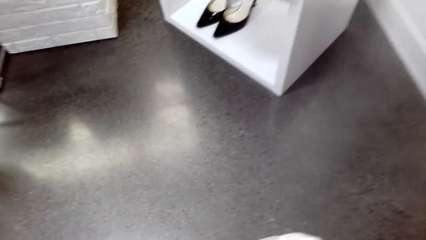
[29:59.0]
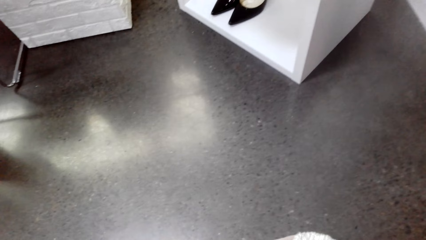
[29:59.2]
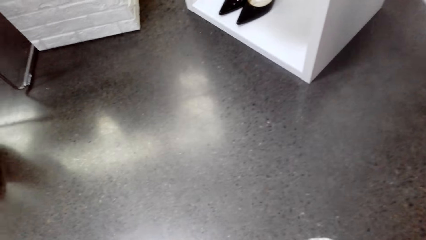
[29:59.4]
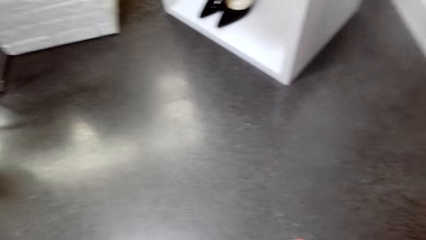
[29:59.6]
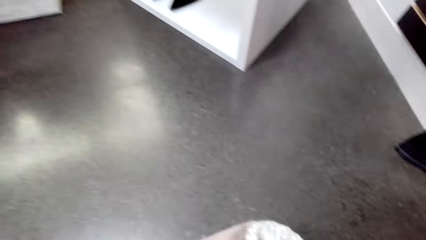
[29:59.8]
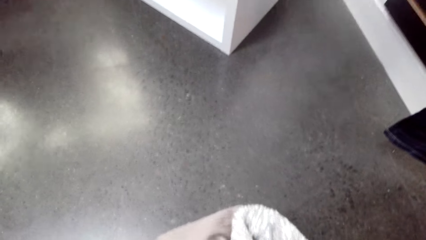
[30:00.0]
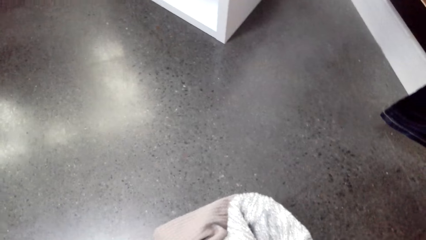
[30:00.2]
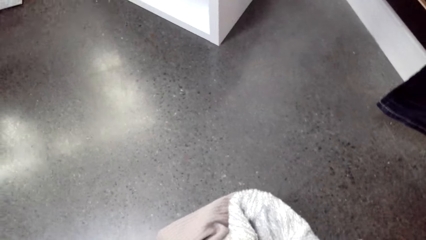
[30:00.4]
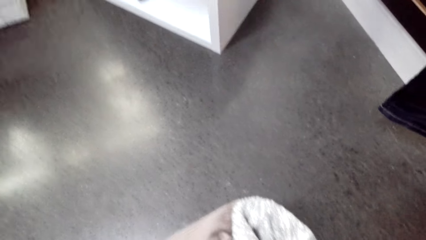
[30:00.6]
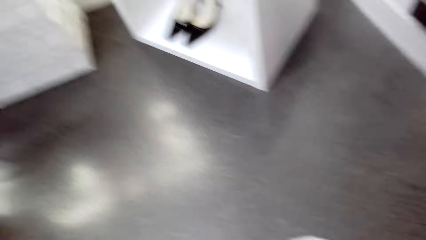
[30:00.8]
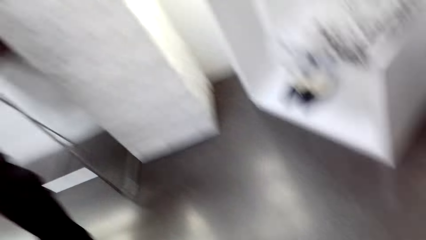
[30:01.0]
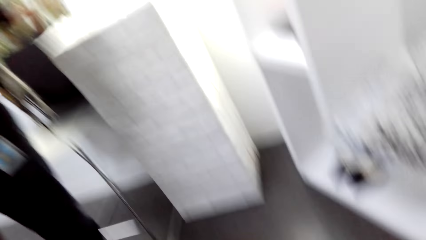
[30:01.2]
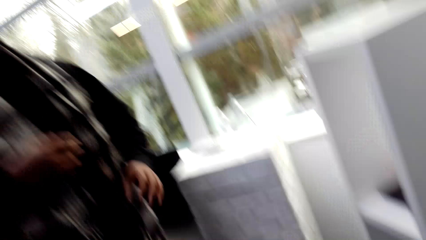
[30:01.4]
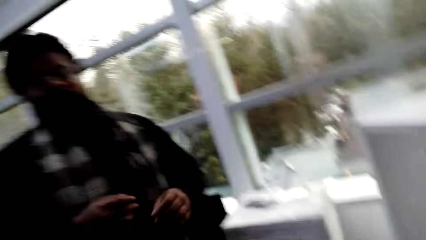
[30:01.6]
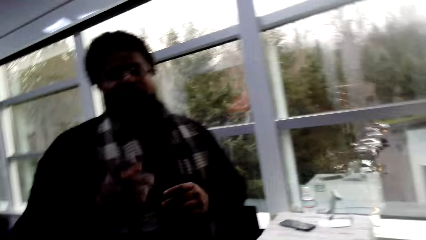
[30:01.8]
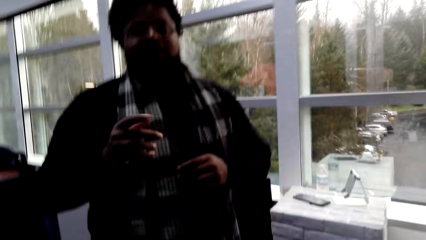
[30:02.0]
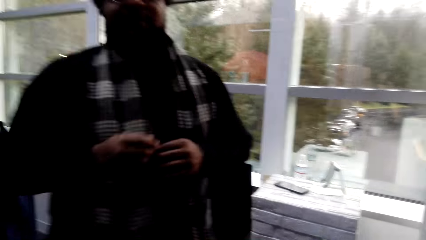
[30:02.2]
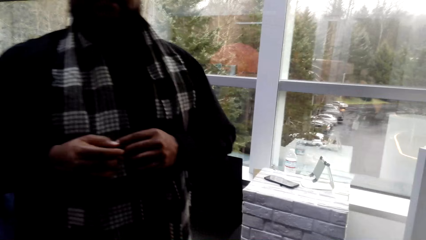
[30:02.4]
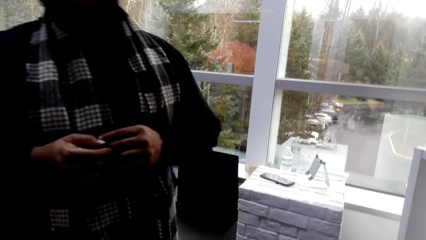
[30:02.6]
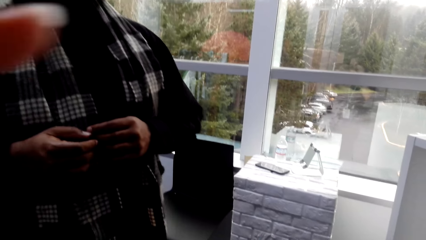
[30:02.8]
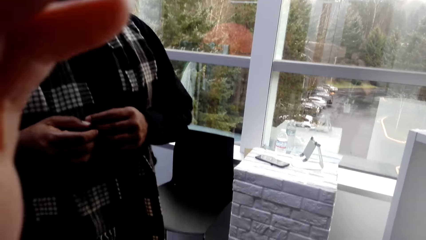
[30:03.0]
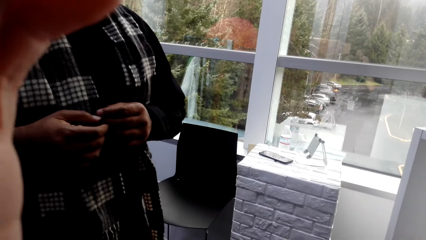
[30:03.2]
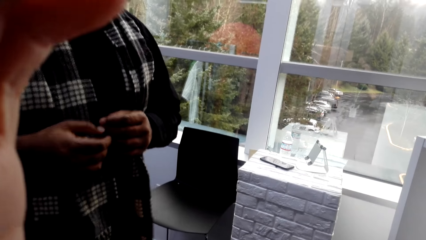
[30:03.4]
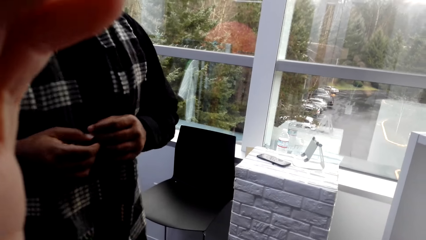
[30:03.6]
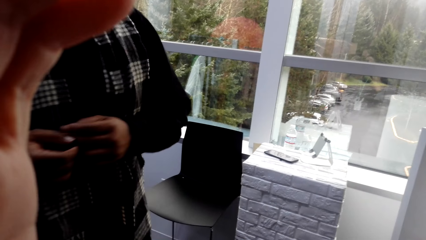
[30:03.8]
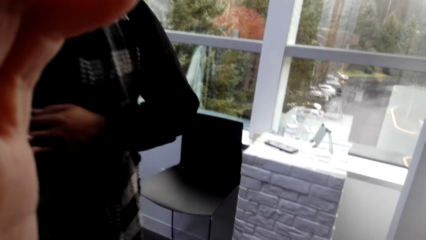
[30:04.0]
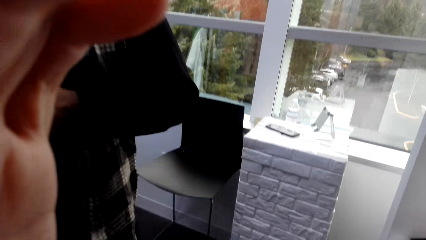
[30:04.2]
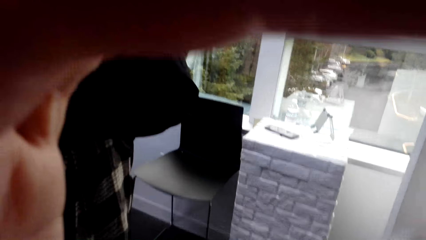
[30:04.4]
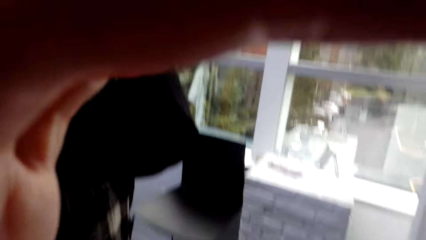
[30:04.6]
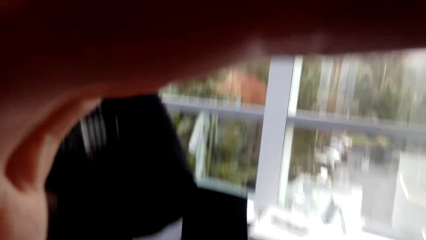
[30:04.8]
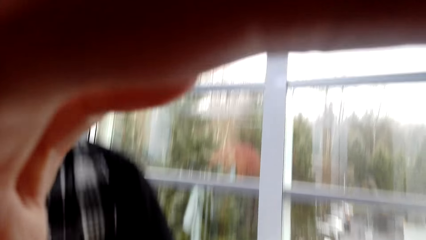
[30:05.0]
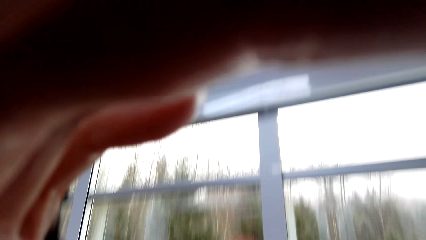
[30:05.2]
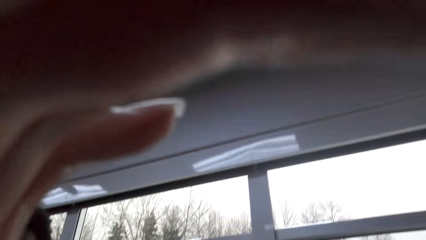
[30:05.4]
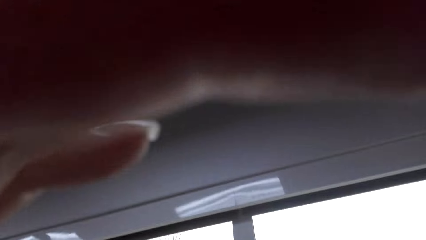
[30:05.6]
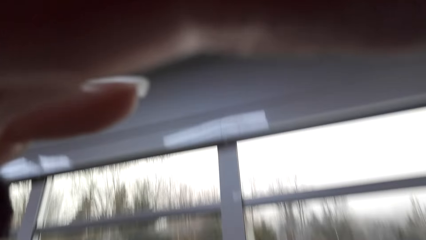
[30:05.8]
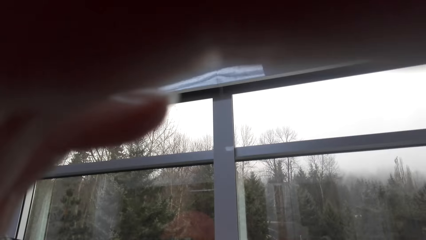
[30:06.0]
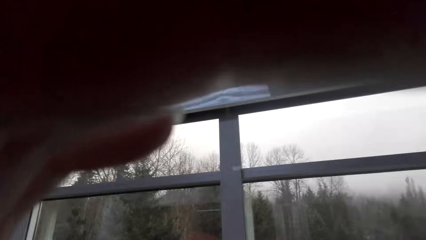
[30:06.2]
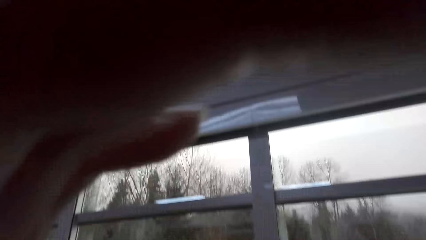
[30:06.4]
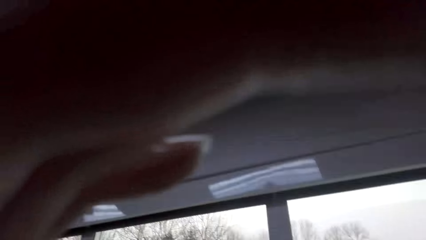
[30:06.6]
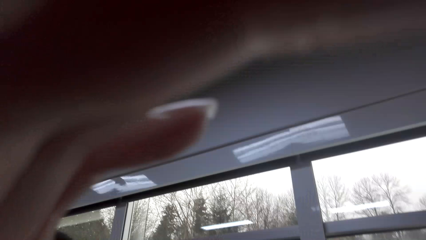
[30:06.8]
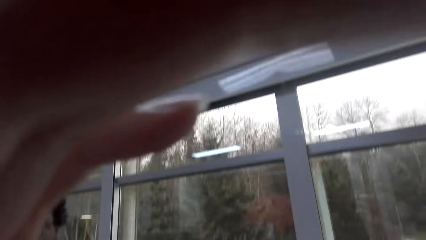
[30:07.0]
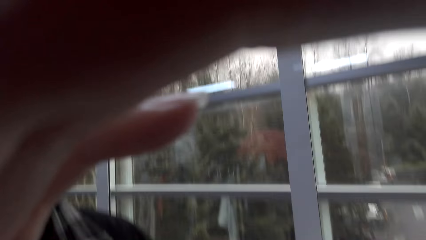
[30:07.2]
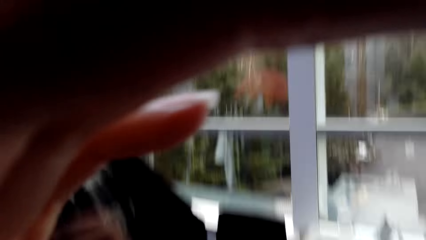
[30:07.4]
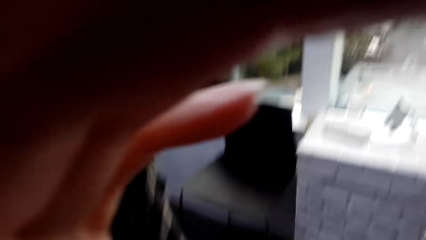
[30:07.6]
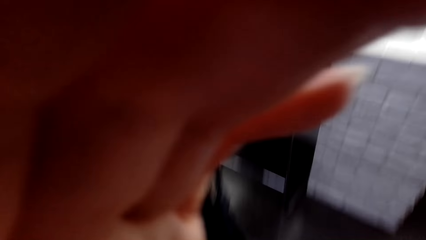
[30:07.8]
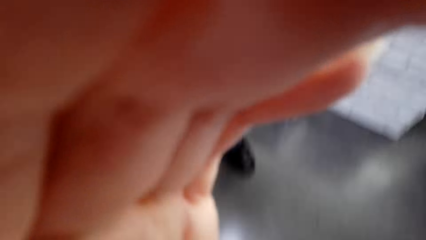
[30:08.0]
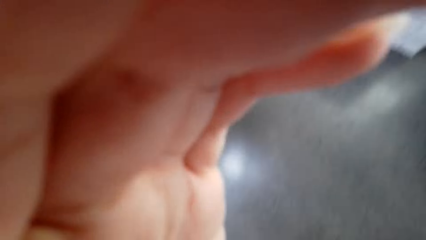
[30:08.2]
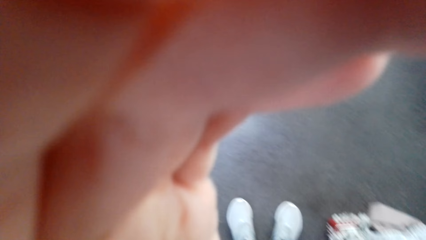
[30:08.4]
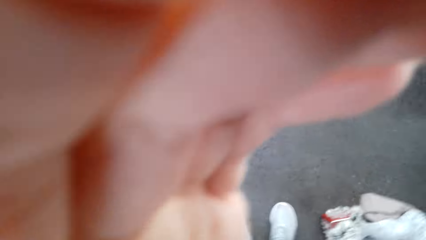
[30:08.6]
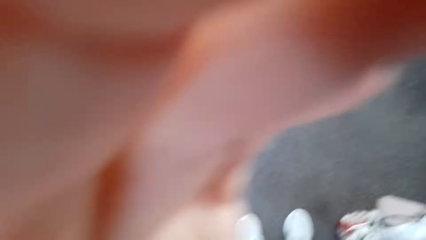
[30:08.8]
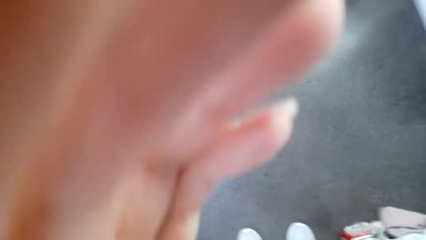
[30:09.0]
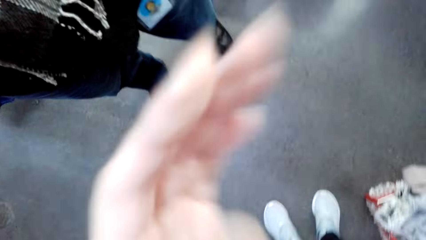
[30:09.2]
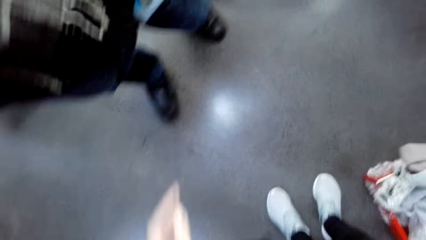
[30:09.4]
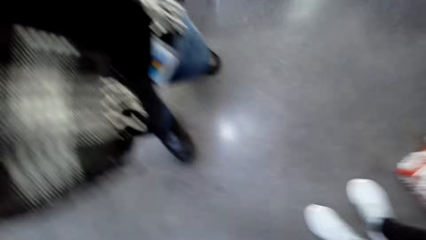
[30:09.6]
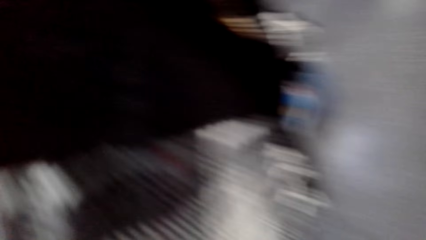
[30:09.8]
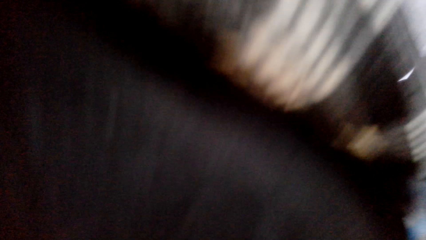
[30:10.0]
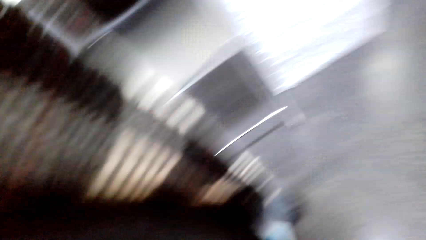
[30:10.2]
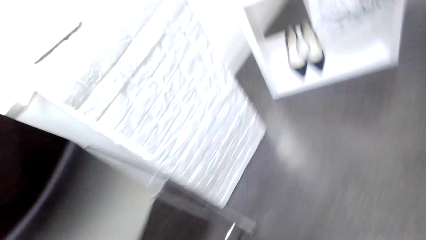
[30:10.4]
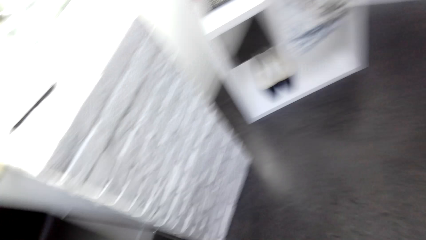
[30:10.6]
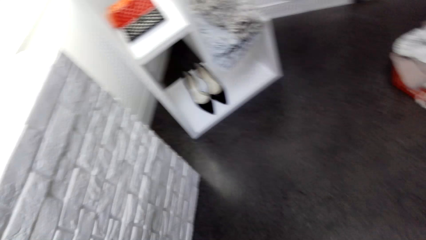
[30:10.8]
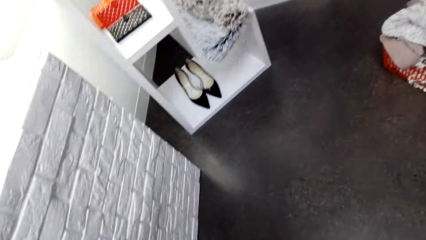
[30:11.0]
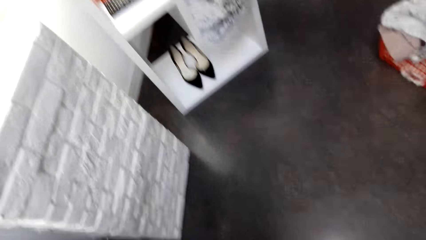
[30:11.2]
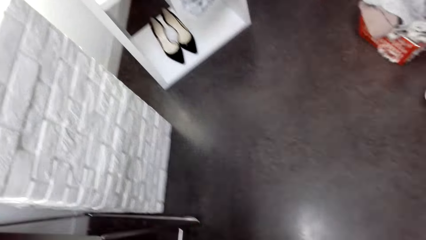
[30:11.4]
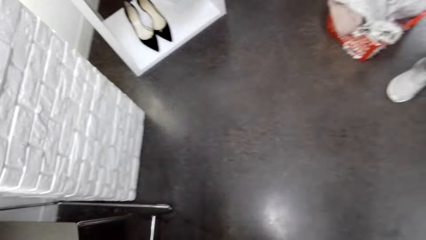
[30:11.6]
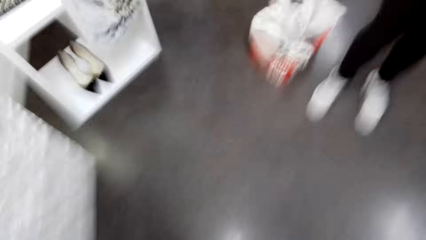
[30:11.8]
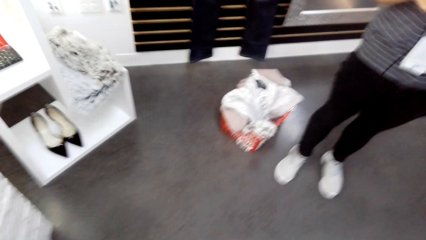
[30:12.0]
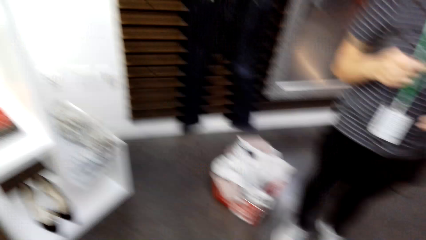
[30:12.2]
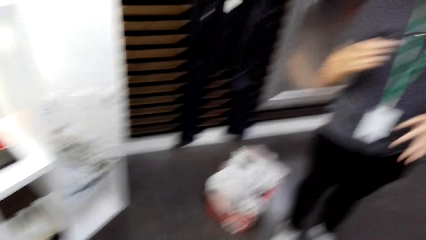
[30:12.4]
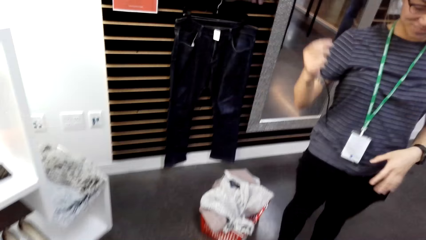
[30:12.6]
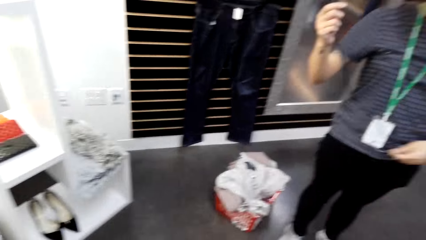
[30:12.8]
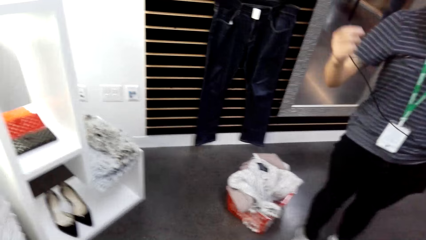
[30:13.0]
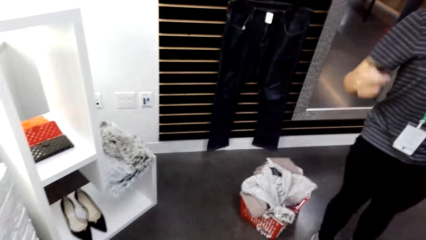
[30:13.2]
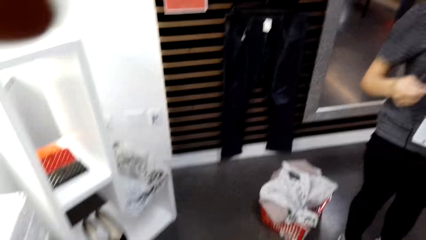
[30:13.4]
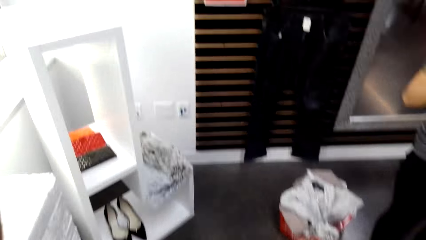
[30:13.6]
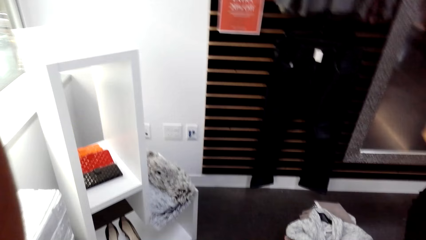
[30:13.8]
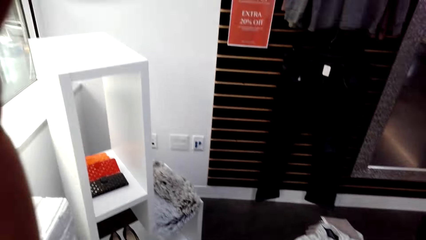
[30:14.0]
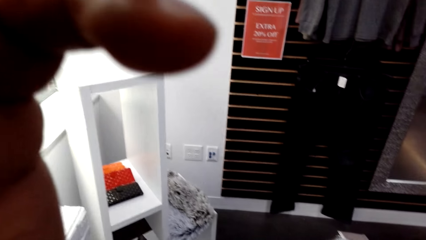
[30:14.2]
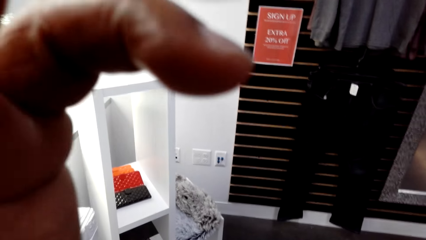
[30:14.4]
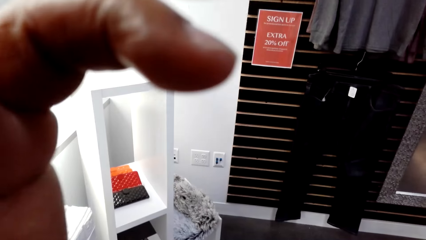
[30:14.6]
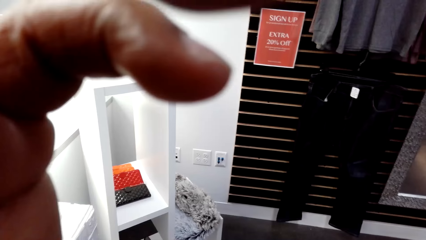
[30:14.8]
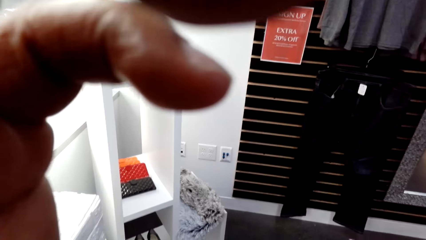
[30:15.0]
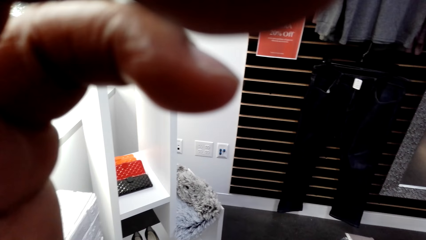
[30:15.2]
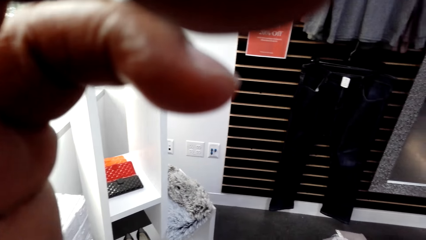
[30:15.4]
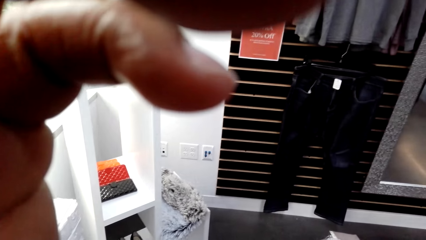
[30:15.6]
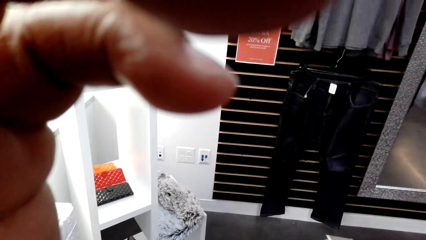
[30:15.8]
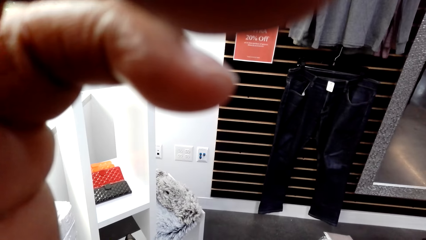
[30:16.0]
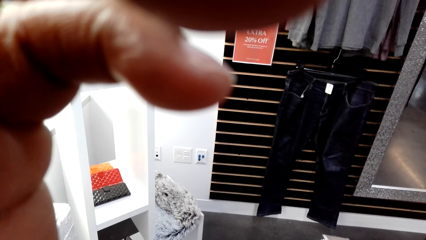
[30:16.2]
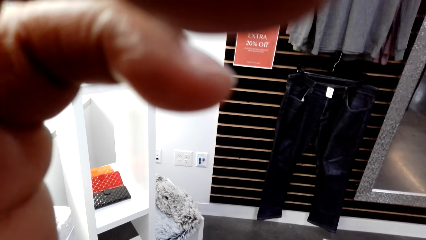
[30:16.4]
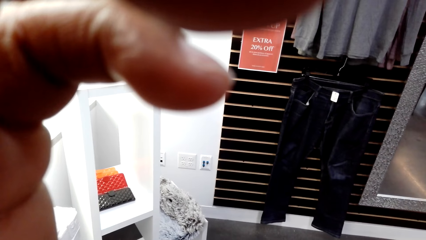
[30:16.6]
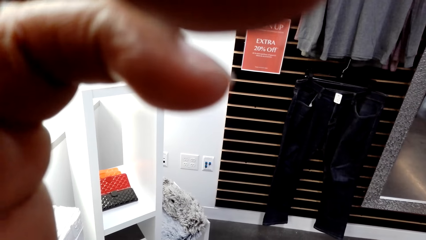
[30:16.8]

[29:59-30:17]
A man converses with the camera wearer. The camera wearer converses with the man. The man converses with the camera wearer. The camera wearer adjusts the camera. The man converses with the camera wearer. The camera wearer converses with the man. The man converses with the camera wearer. The man talks to the camera wearer.
